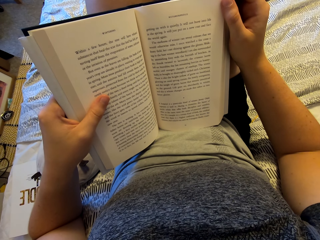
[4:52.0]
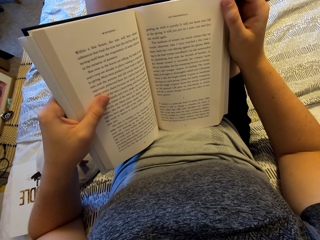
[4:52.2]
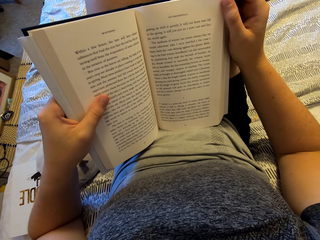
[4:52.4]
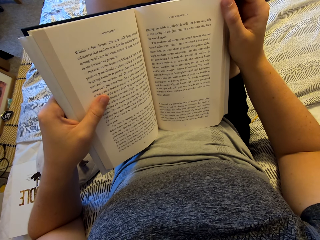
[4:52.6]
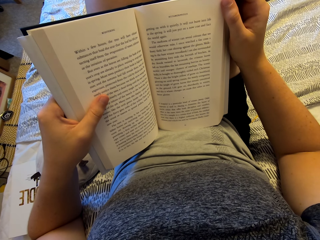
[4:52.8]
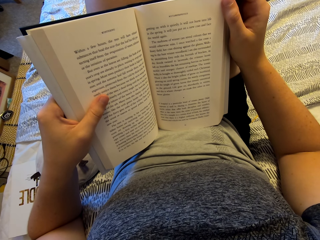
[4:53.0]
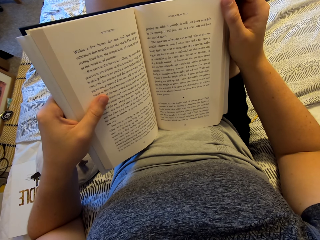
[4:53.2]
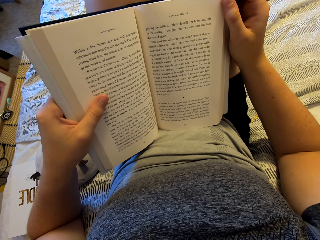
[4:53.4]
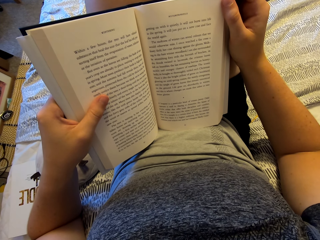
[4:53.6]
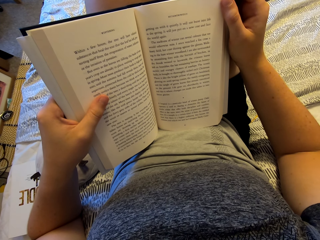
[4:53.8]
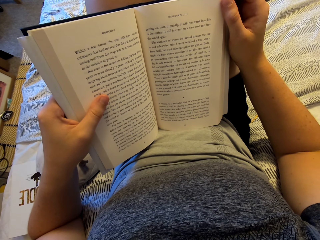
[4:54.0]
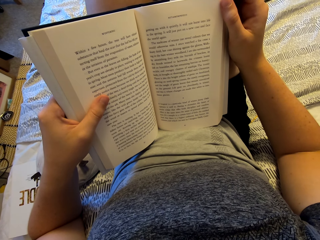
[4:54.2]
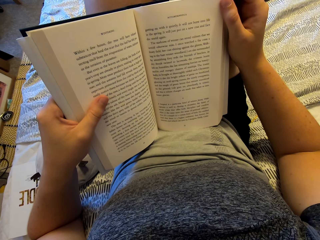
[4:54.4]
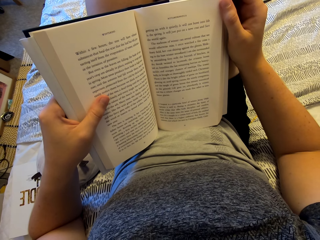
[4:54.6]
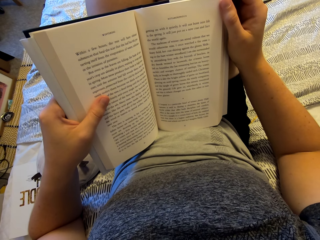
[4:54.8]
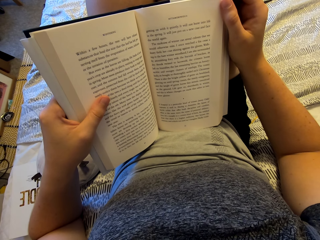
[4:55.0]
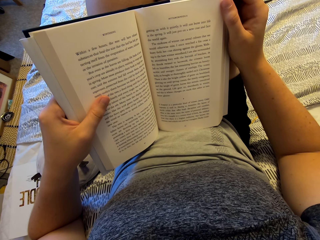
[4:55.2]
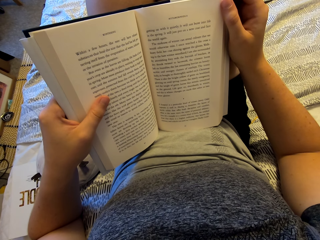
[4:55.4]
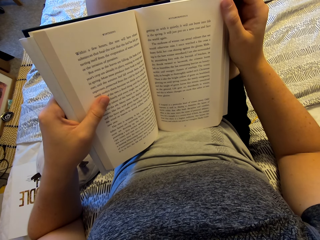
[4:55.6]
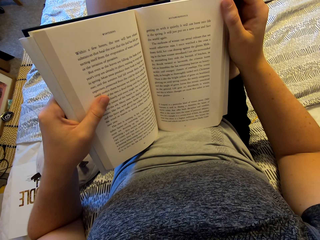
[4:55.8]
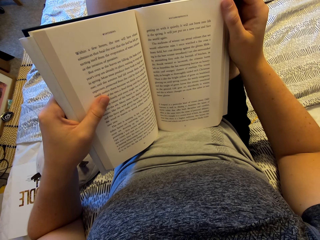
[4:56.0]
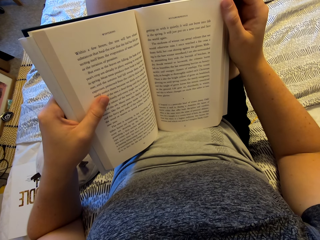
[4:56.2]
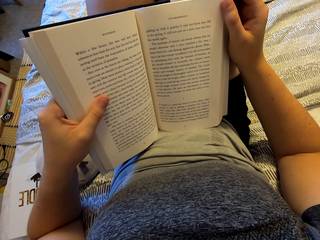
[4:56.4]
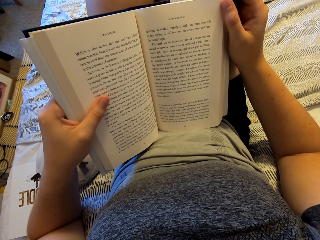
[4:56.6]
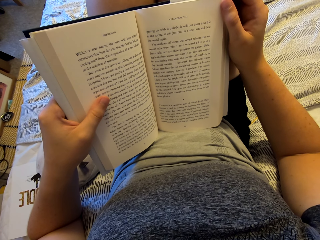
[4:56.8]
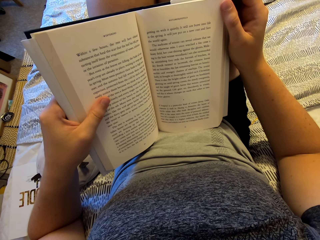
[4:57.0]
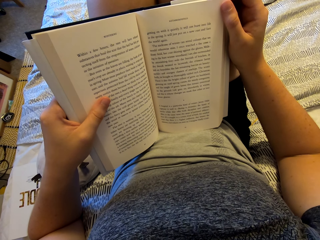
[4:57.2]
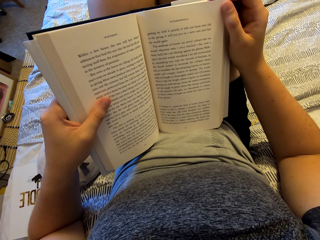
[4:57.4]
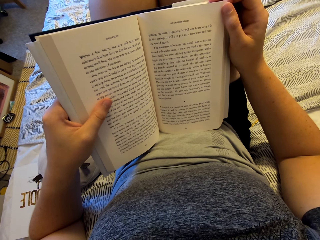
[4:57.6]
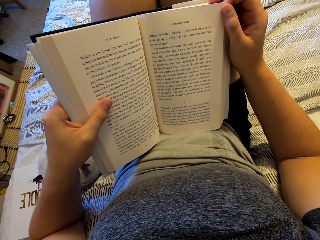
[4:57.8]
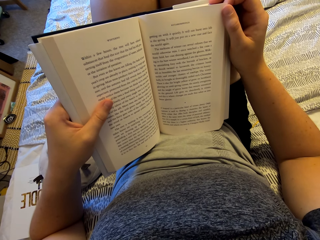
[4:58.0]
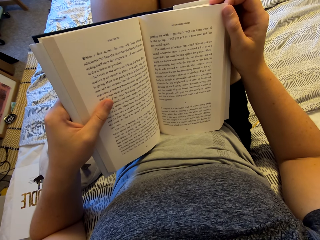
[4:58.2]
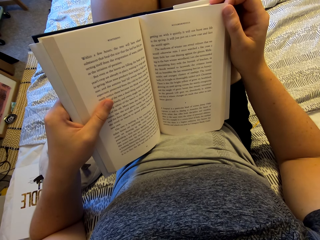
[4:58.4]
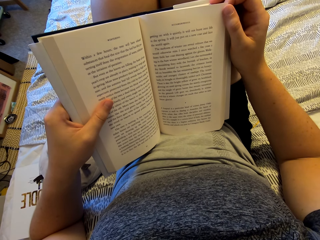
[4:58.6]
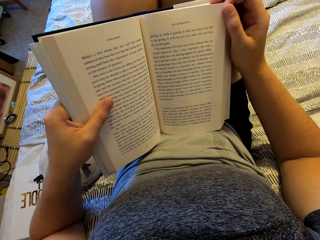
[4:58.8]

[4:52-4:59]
The camera wearer looks at the storybook.

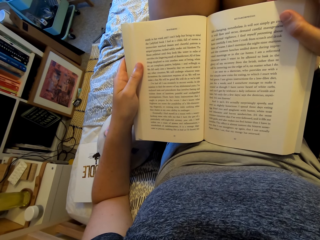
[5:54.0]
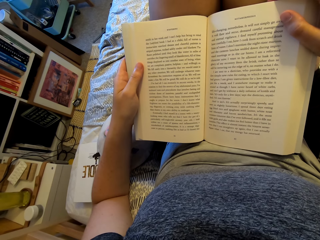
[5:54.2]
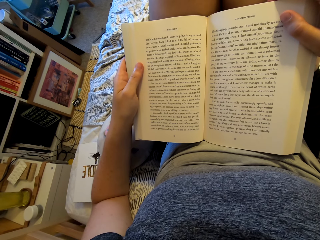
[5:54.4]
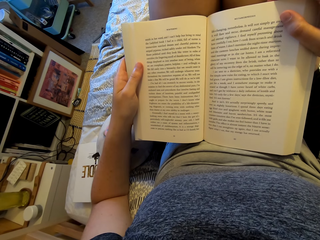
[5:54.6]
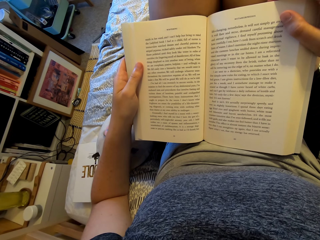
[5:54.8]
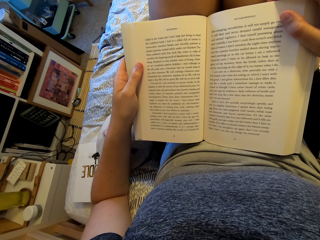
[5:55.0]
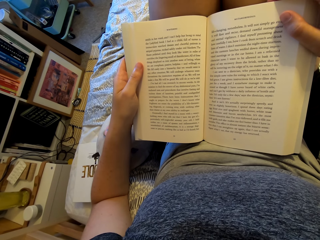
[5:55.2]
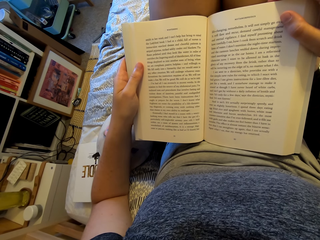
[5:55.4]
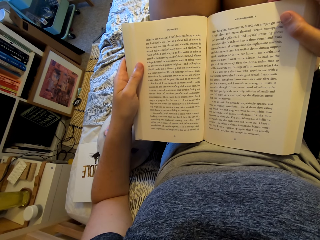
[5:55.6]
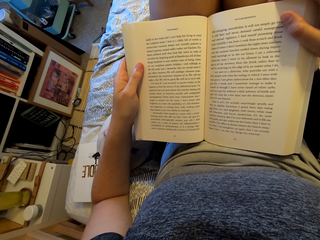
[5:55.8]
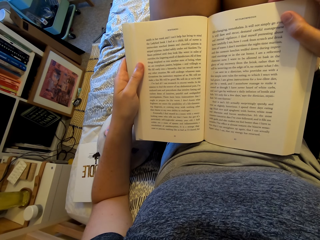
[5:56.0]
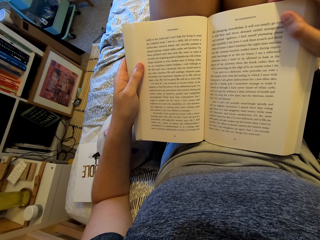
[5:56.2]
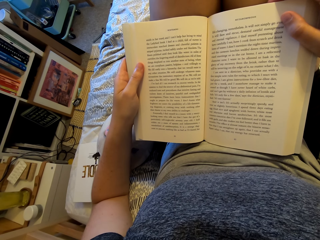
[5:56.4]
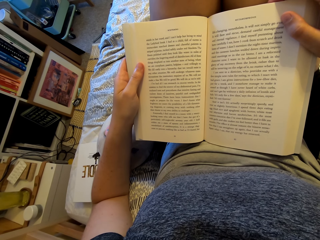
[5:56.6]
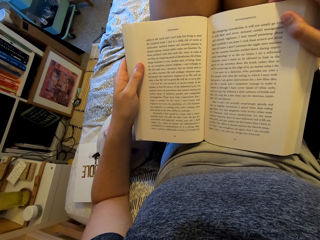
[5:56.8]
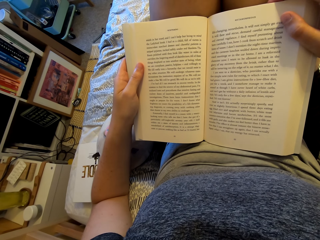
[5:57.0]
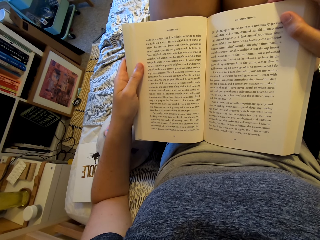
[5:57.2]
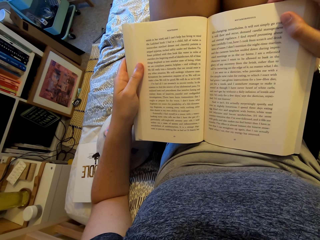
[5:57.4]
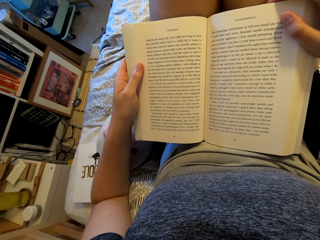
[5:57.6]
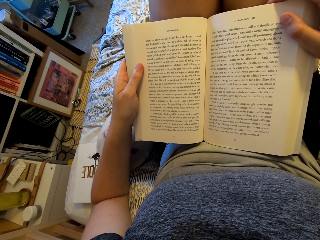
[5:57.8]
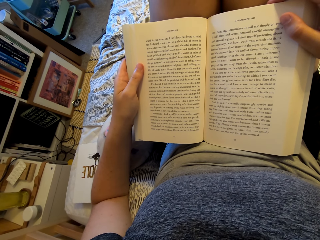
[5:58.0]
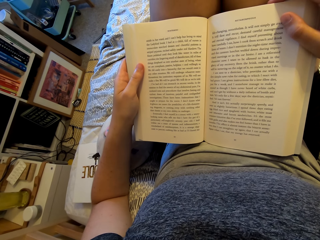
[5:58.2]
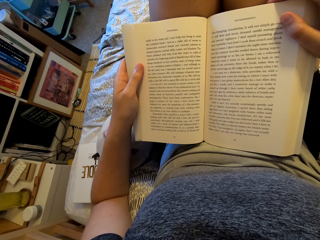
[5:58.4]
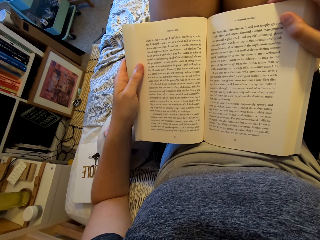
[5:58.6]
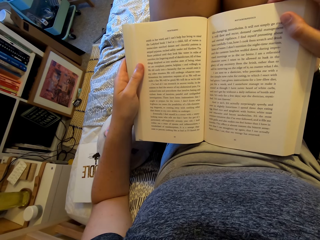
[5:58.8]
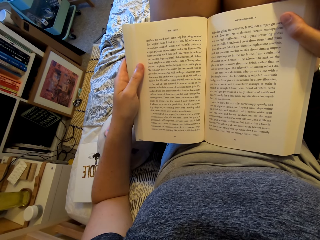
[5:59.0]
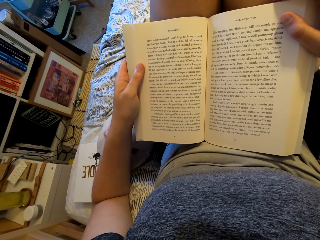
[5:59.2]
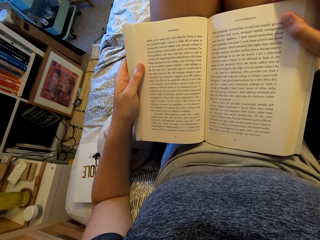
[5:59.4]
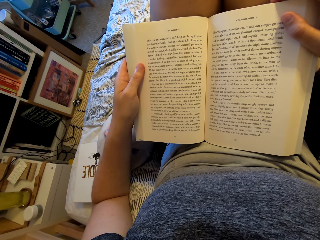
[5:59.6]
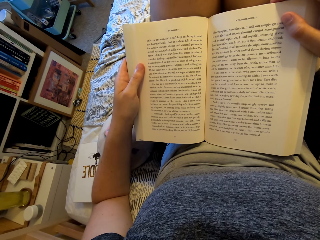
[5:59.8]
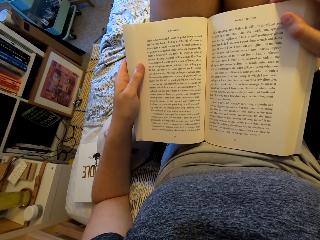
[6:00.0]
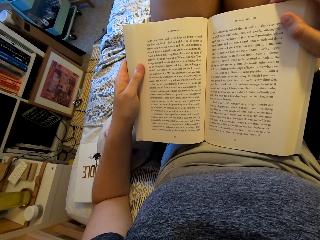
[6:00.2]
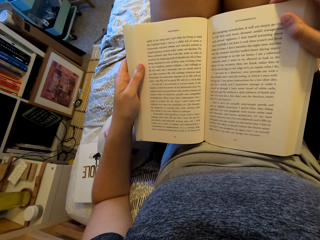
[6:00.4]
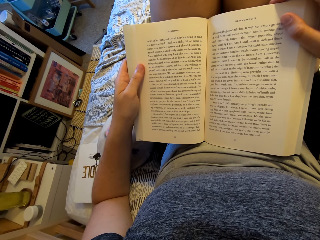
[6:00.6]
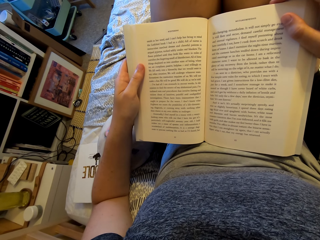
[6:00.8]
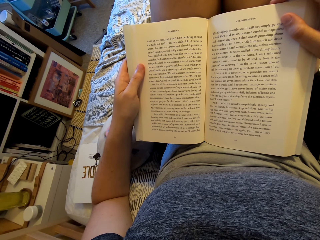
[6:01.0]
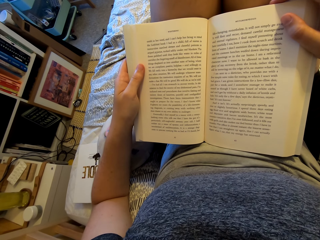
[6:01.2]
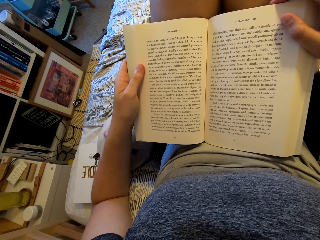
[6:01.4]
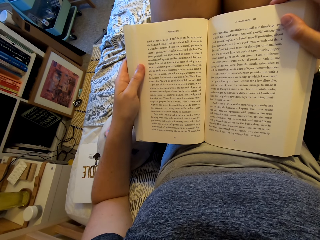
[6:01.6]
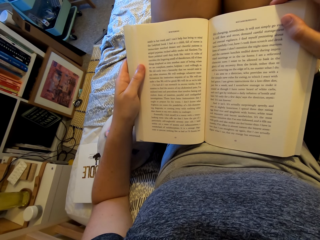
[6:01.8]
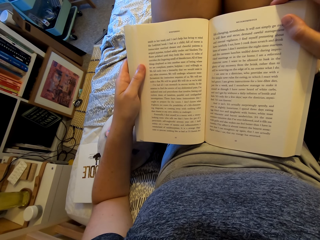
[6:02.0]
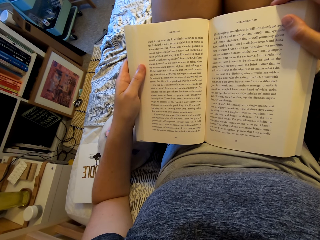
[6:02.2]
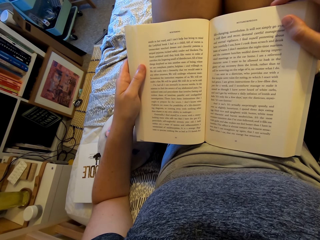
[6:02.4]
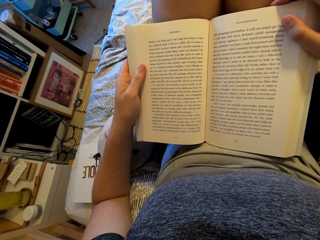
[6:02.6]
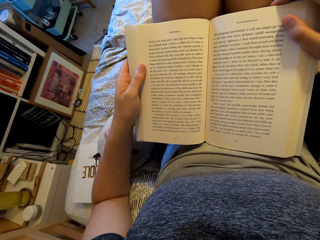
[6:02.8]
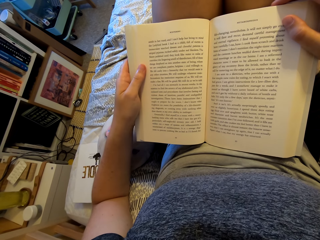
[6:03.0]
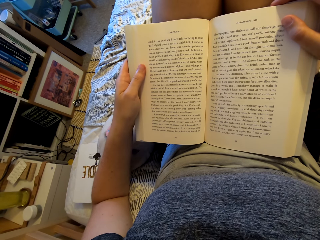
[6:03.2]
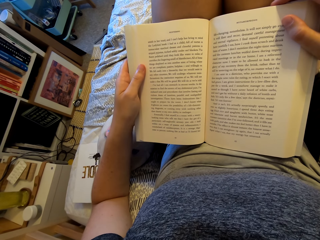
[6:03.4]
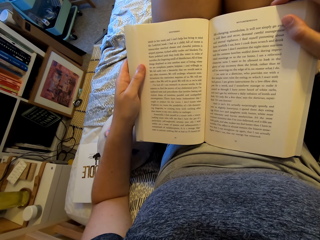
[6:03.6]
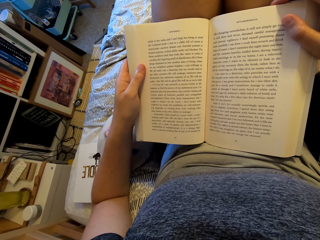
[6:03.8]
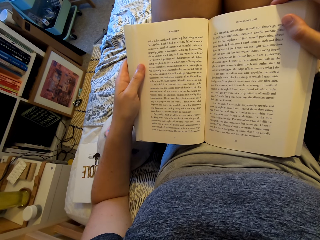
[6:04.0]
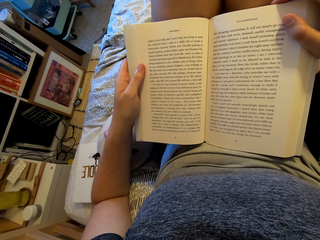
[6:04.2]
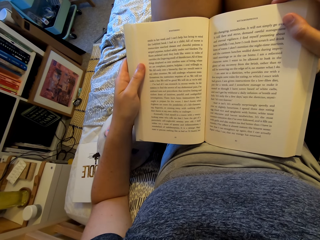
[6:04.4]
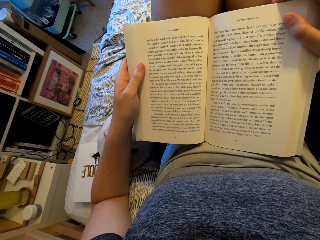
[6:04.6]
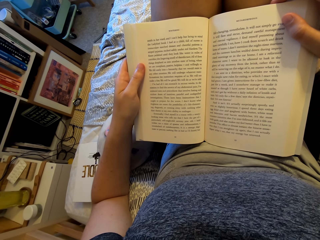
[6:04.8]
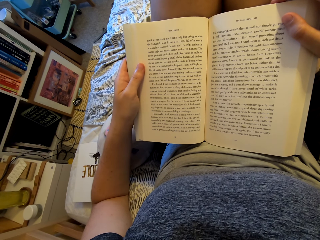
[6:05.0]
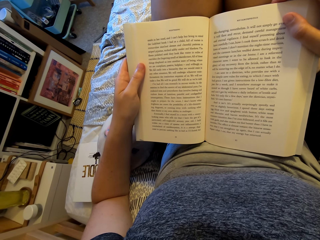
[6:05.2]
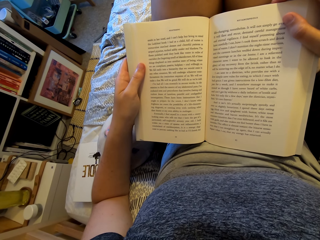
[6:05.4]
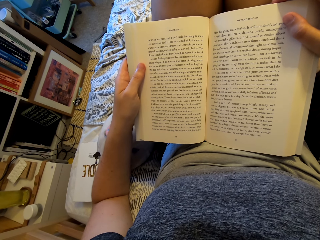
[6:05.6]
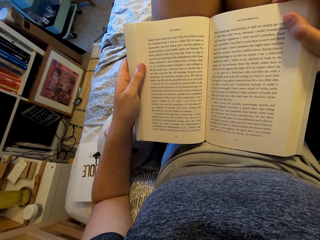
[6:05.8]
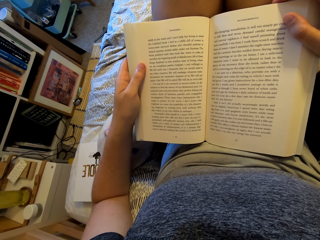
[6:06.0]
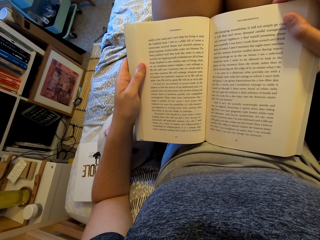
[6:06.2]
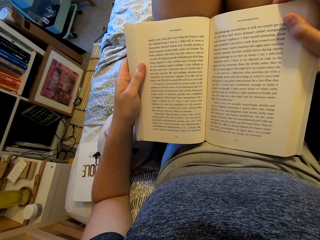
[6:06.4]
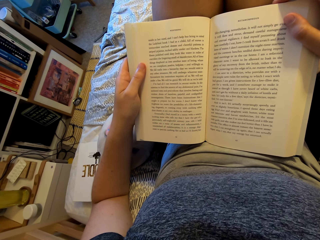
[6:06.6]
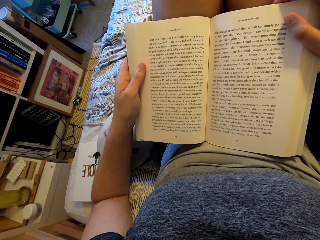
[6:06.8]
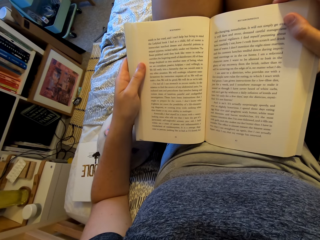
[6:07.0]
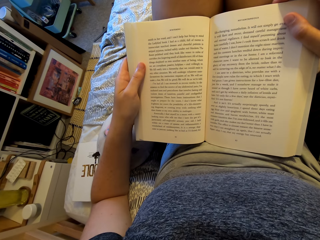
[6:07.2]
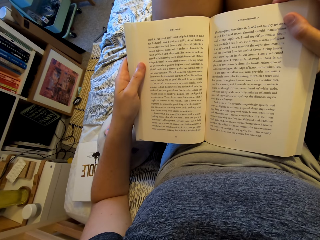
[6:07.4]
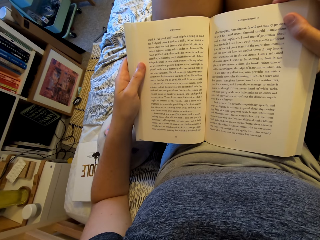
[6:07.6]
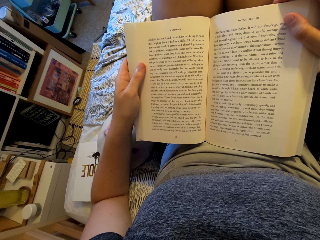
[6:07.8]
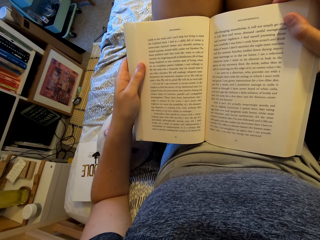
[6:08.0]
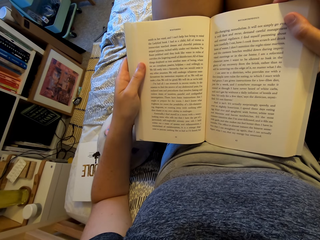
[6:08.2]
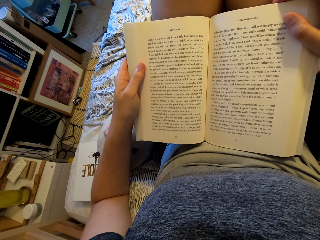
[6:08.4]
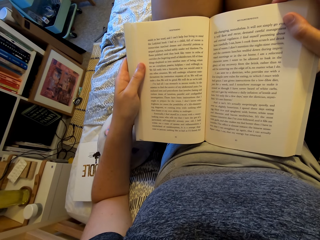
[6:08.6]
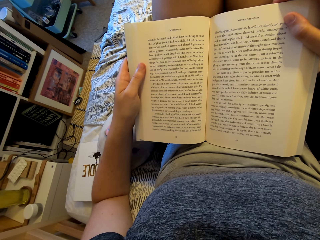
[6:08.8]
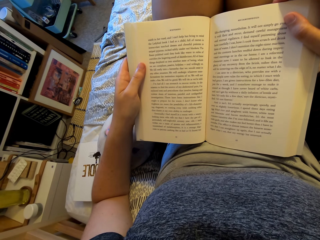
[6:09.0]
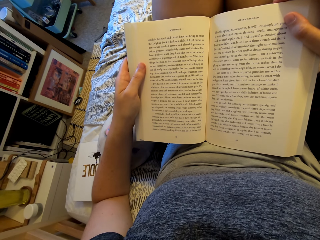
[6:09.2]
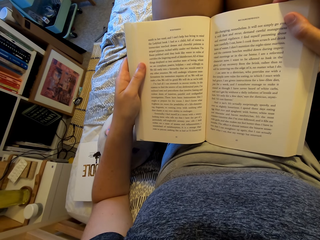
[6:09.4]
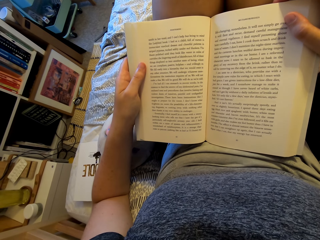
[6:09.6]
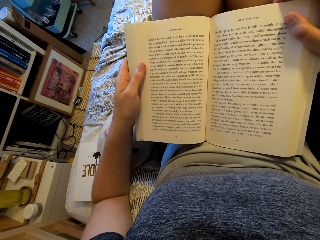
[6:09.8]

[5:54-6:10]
The camera wearer holds the storybook. They read on the storybook.
